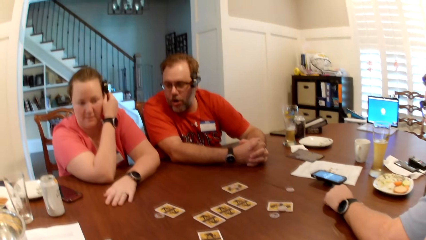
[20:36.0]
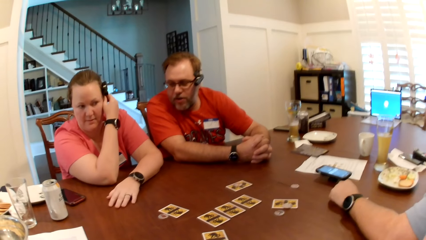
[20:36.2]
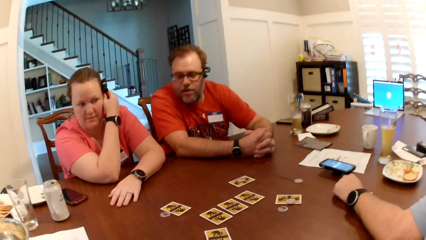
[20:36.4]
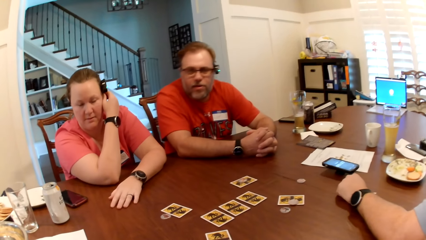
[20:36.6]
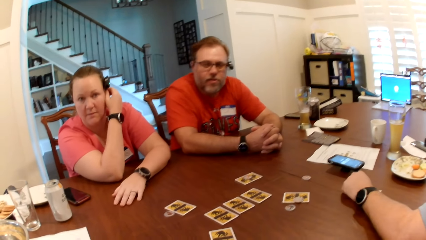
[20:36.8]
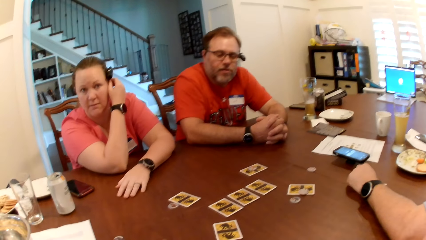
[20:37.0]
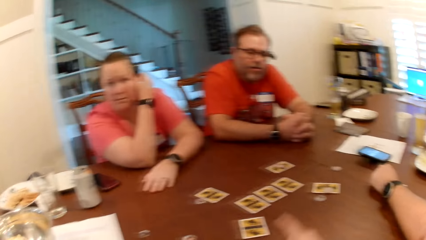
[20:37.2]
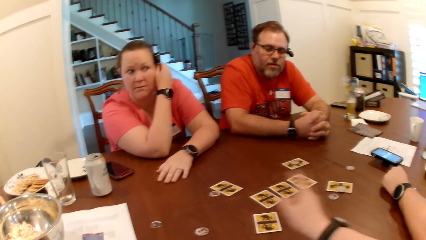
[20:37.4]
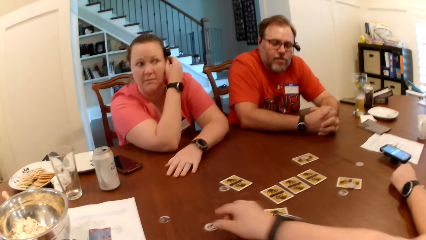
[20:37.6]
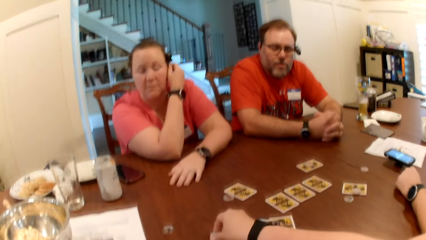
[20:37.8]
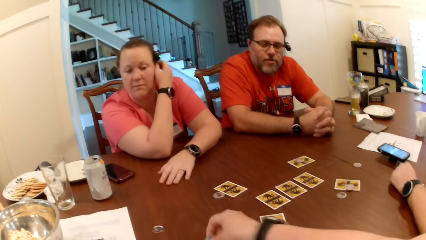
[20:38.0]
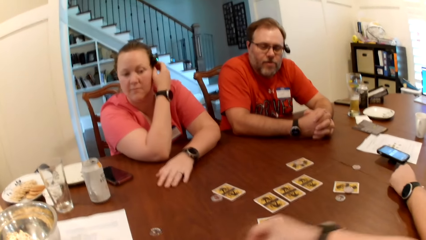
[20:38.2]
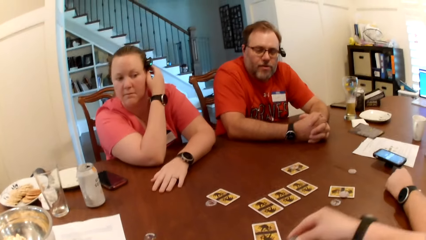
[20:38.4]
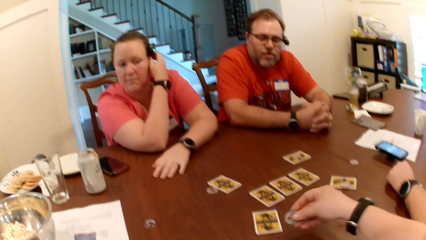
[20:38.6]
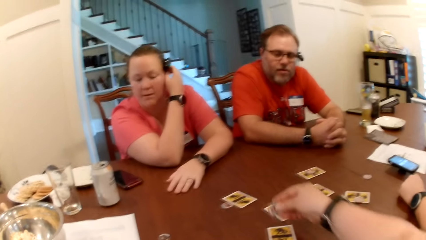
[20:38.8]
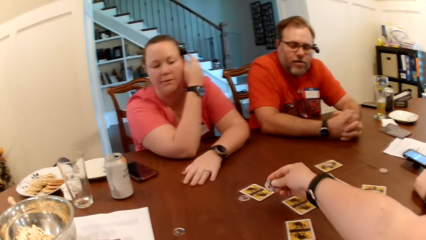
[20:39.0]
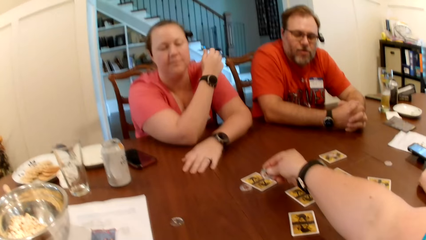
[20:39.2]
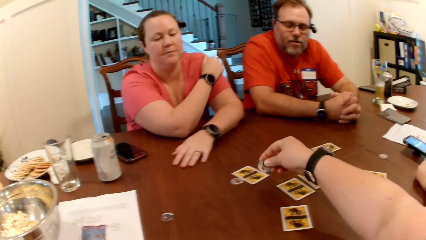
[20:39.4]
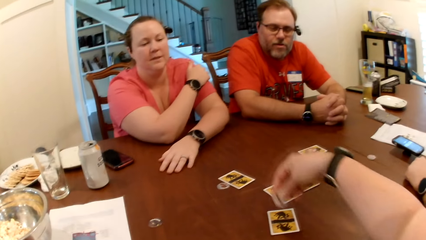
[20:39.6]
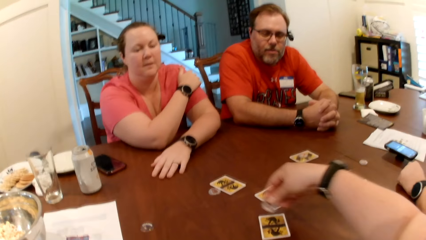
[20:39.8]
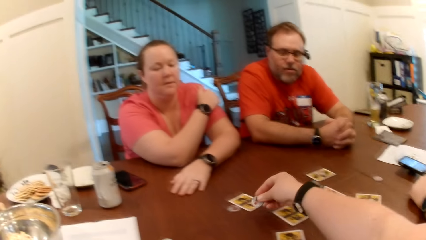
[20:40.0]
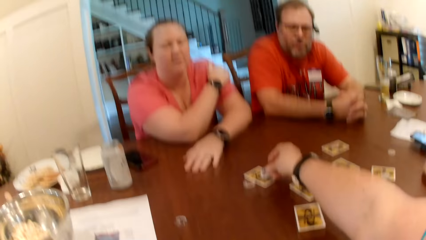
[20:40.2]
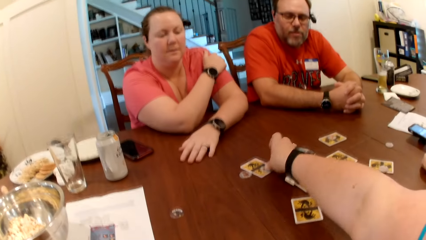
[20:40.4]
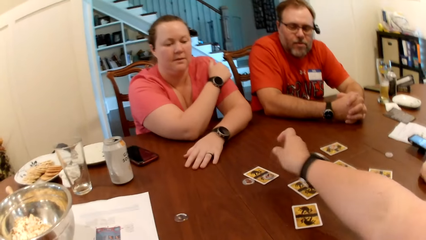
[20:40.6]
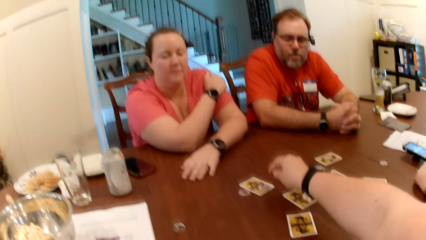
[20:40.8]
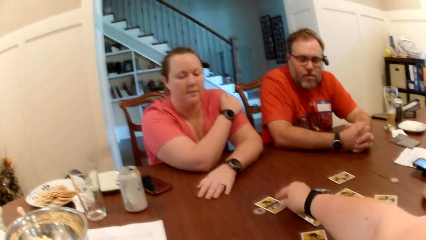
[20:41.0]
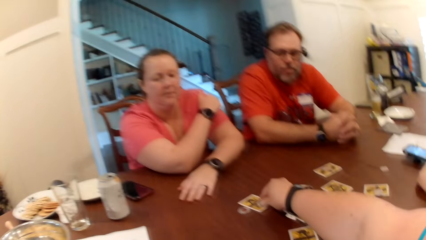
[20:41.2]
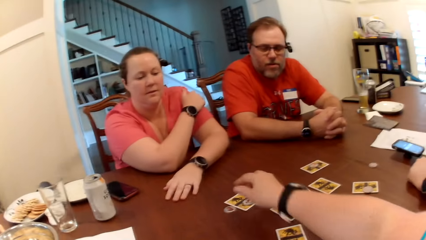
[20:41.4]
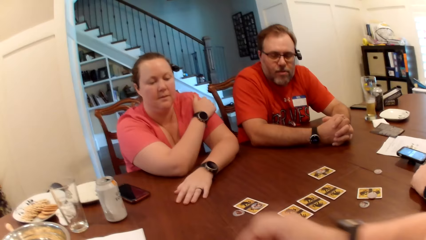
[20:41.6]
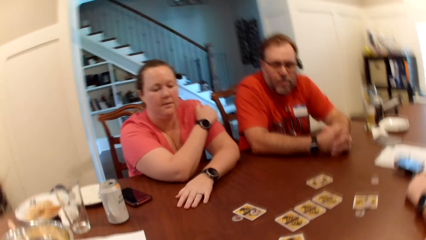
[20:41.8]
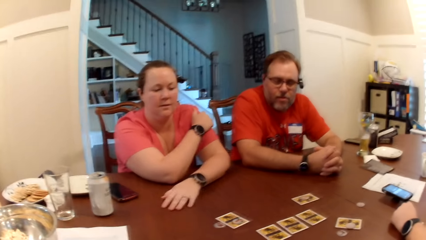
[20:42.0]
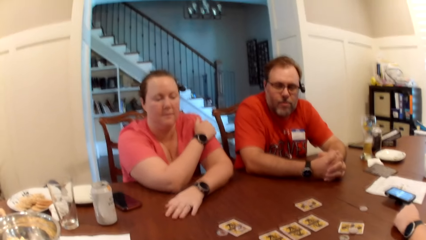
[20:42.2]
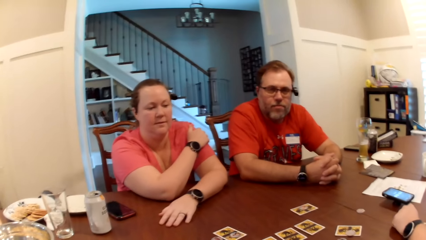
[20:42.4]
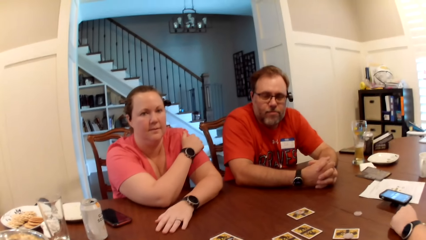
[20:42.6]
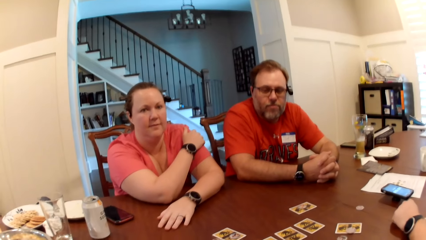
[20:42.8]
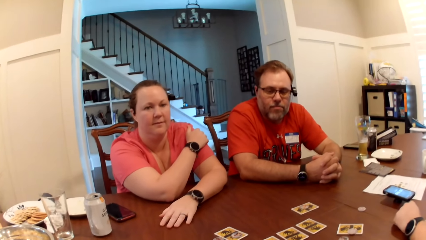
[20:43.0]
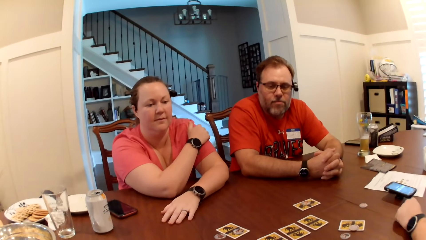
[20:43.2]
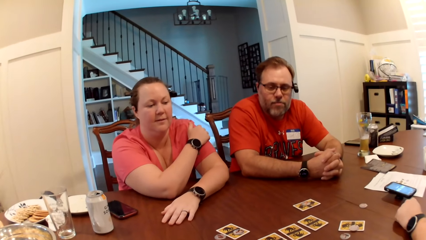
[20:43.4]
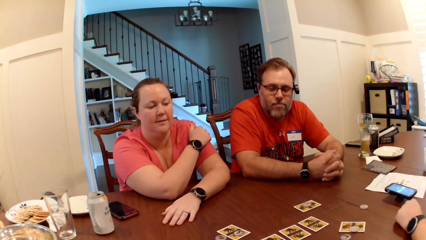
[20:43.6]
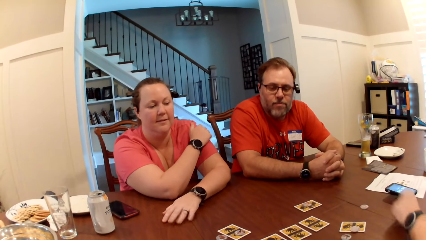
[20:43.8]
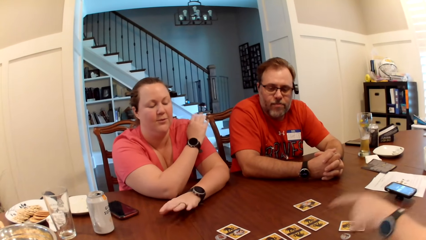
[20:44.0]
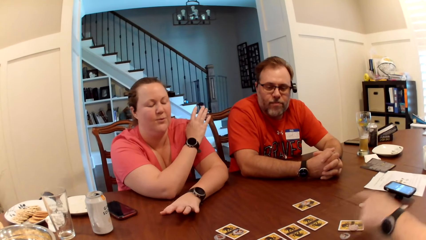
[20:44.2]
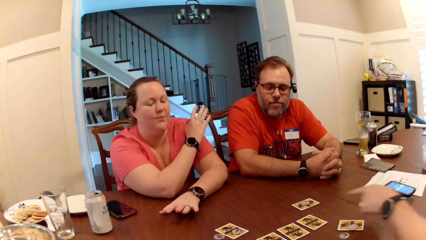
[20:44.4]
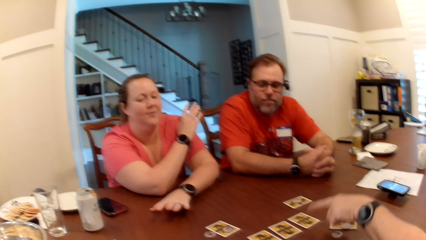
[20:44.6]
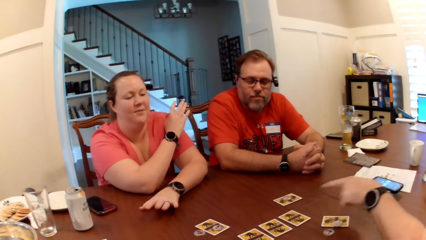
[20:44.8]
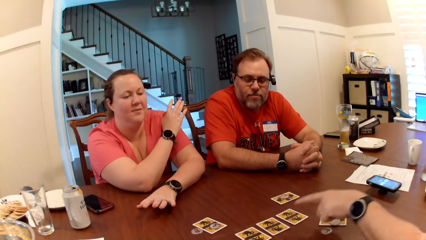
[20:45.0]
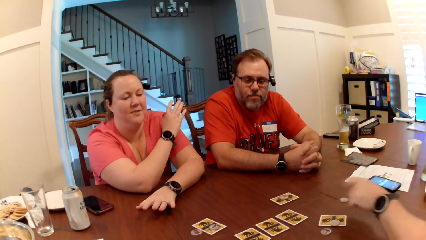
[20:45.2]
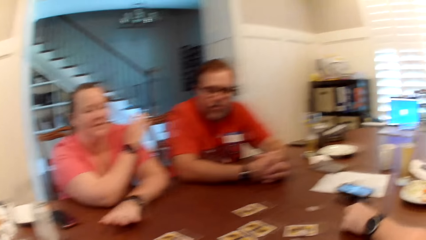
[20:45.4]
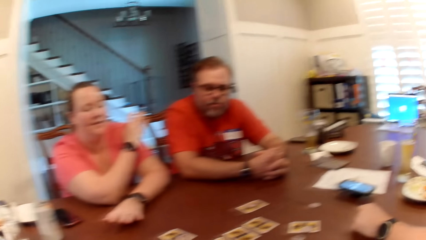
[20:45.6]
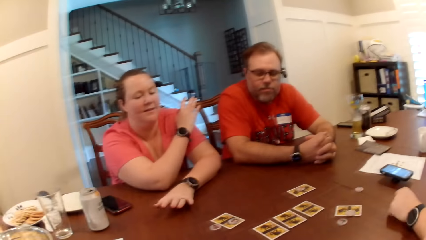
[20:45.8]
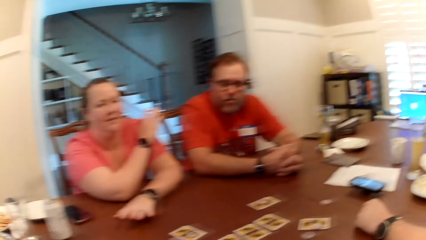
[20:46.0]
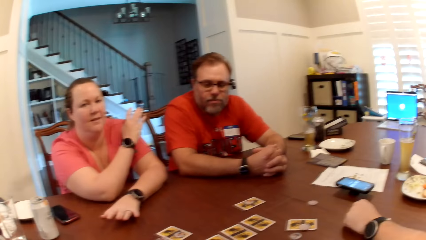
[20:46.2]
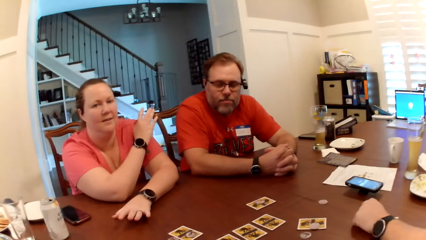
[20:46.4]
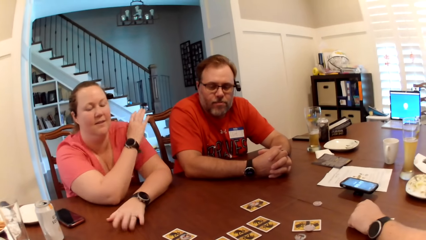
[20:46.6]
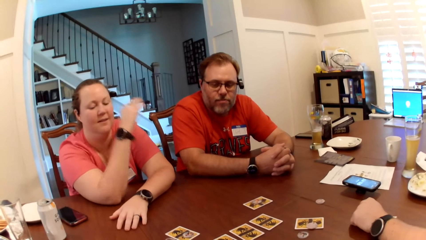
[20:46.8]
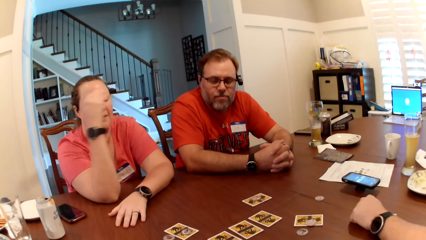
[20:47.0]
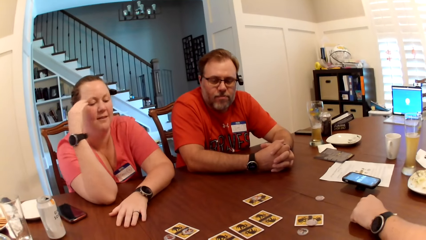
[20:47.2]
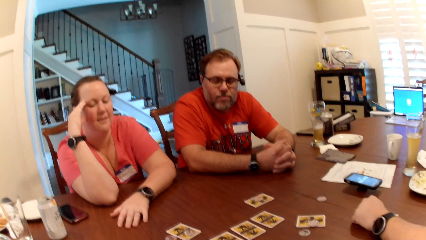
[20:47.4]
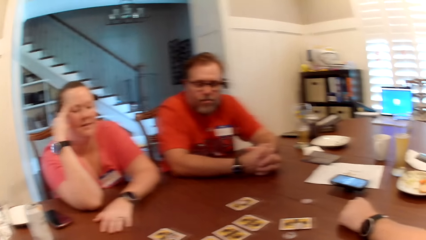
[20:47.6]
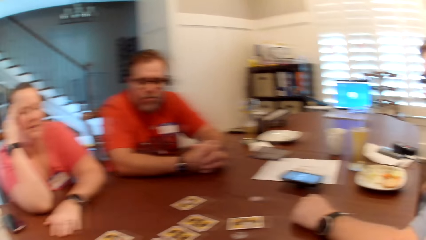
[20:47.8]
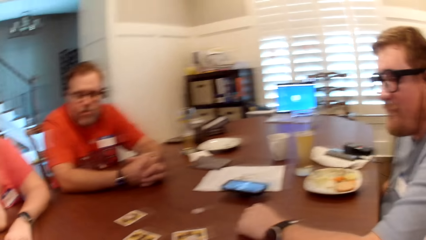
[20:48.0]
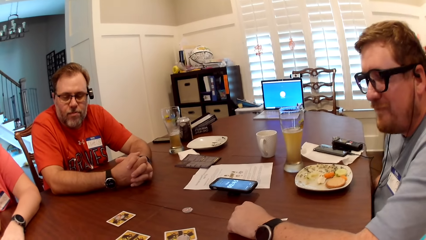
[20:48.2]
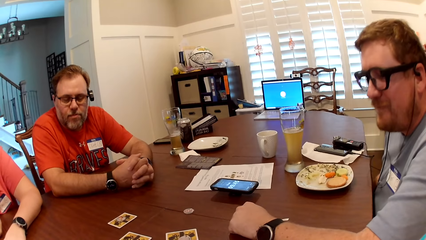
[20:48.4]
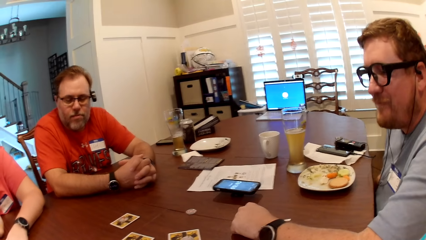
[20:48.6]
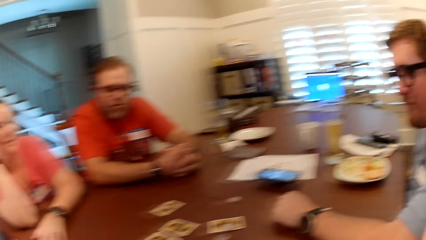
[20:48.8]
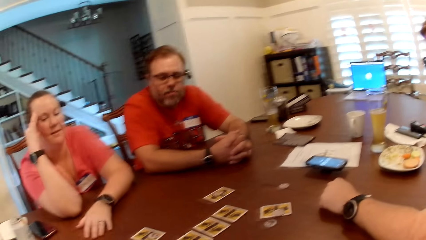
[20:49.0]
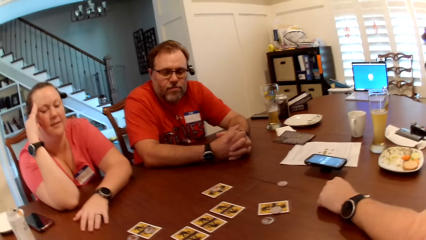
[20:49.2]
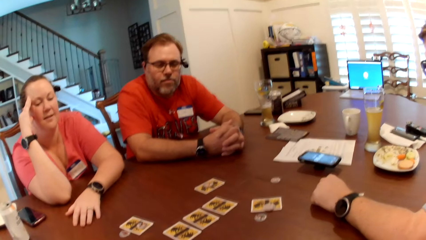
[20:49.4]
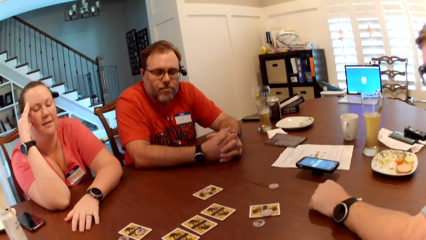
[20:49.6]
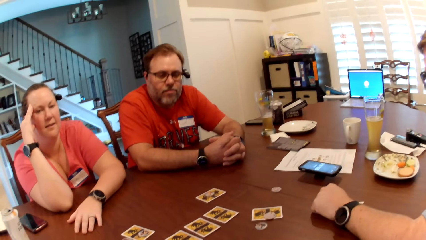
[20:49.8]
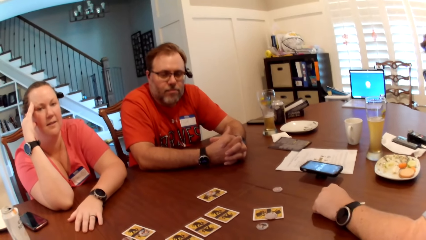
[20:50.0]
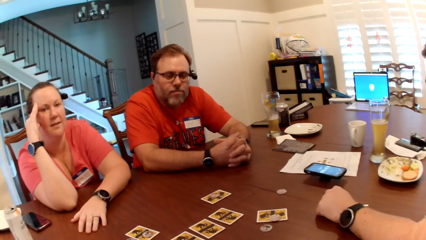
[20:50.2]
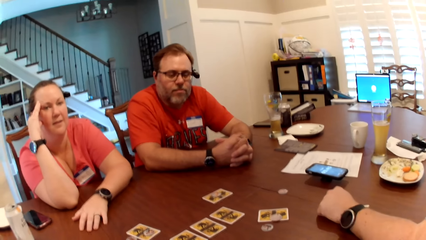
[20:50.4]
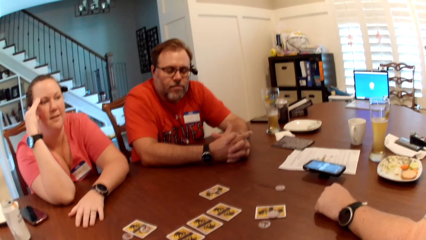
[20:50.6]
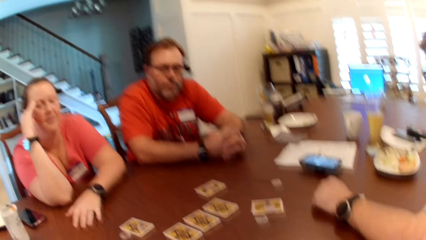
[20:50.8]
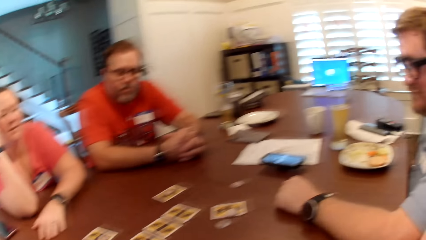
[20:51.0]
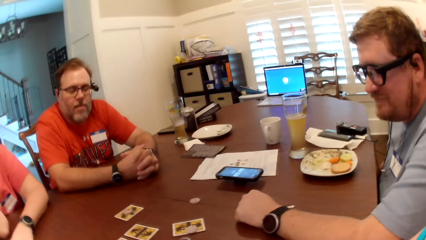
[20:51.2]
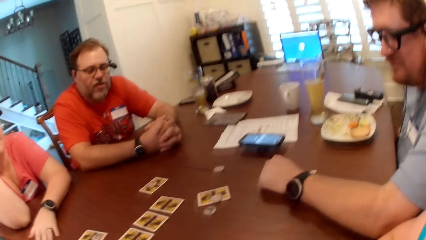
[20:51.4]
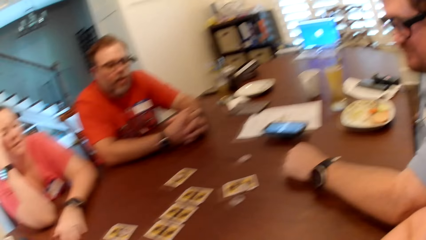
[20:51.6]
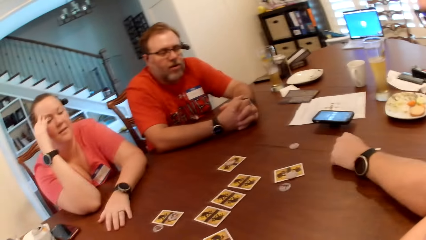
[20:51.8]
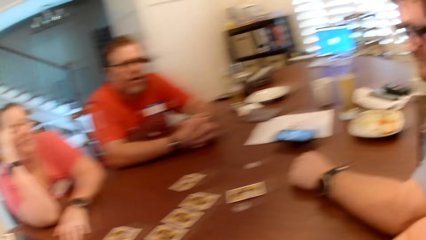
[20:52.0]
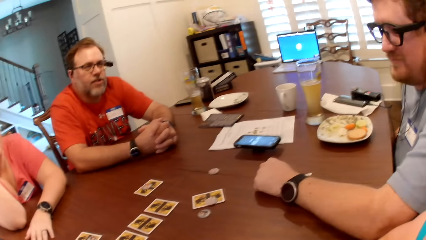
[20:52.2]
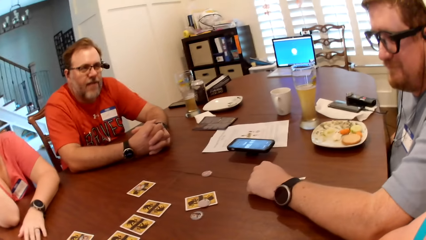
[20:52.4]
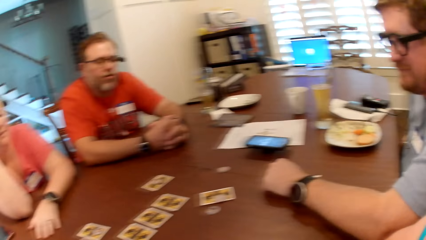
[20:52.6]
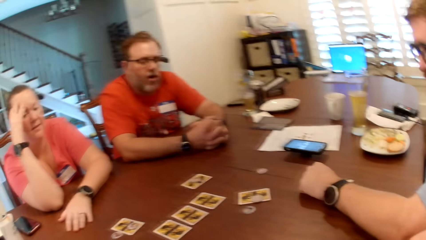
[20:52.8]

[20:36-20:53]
The camera wearer interacts with a lady. She picks the card token on the table with her right hand. She moves cards on the table. She drops the card token on a card on the table with her right hand. She adjusts cards on the table. A man interacts with another man, a woman and the camera wearer. The camera wearer interacts with the first man. The first man interacts with the camera wearer.
